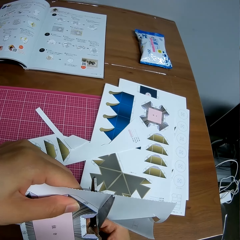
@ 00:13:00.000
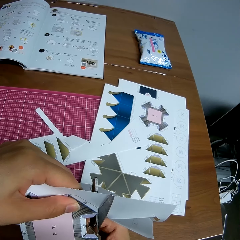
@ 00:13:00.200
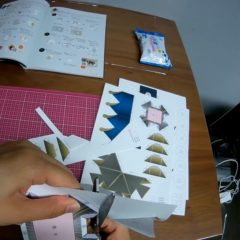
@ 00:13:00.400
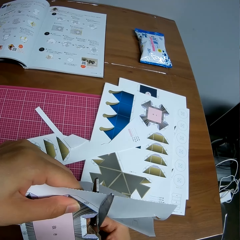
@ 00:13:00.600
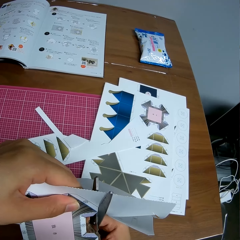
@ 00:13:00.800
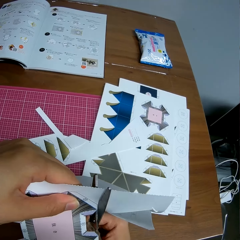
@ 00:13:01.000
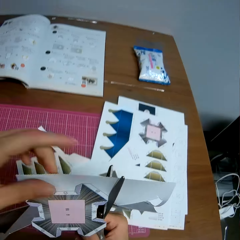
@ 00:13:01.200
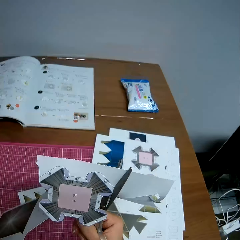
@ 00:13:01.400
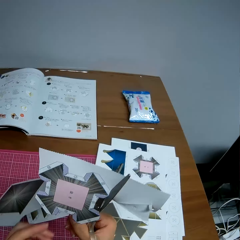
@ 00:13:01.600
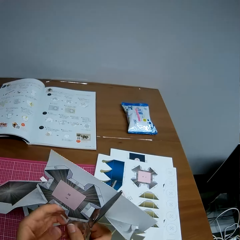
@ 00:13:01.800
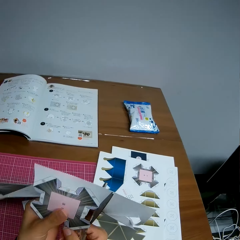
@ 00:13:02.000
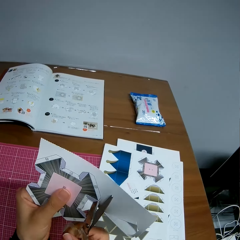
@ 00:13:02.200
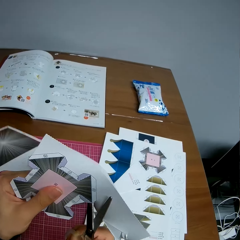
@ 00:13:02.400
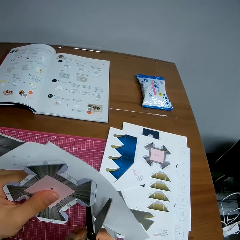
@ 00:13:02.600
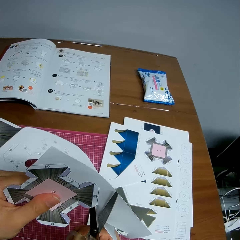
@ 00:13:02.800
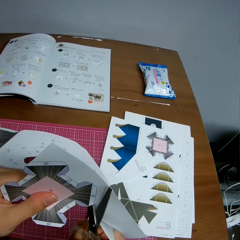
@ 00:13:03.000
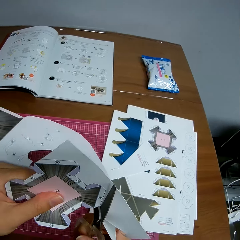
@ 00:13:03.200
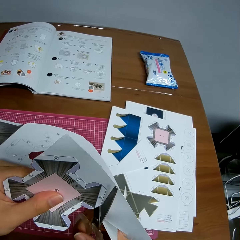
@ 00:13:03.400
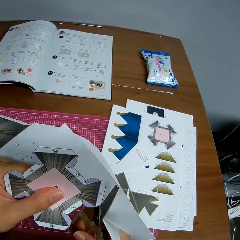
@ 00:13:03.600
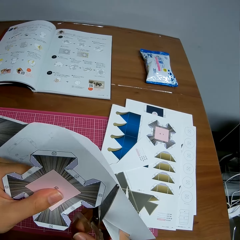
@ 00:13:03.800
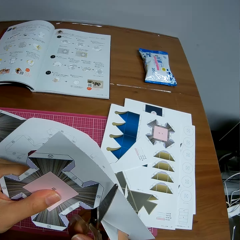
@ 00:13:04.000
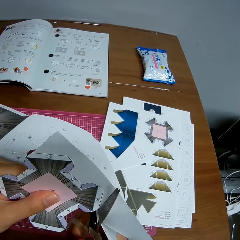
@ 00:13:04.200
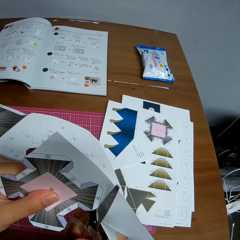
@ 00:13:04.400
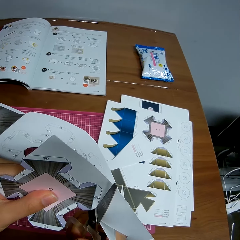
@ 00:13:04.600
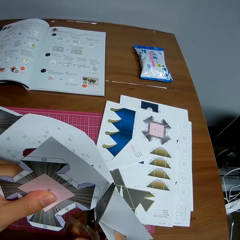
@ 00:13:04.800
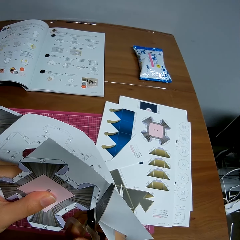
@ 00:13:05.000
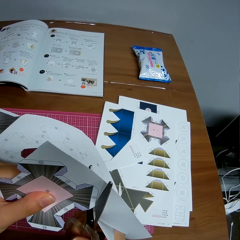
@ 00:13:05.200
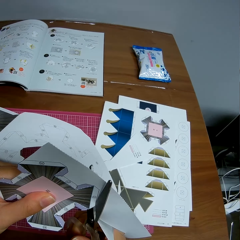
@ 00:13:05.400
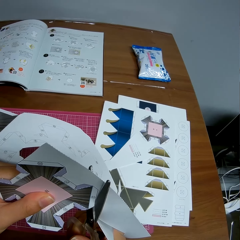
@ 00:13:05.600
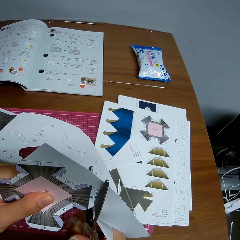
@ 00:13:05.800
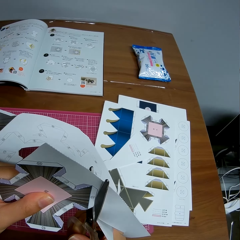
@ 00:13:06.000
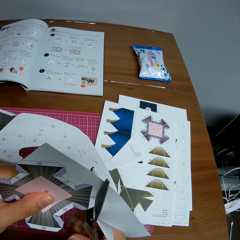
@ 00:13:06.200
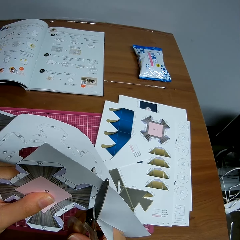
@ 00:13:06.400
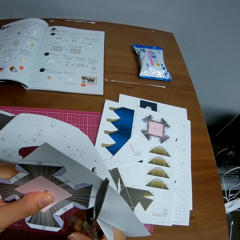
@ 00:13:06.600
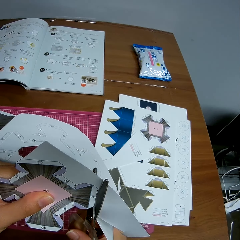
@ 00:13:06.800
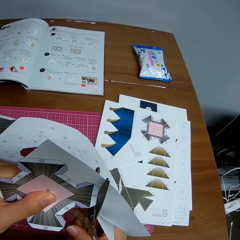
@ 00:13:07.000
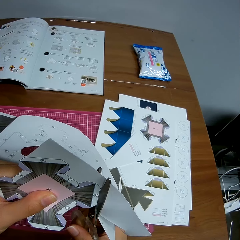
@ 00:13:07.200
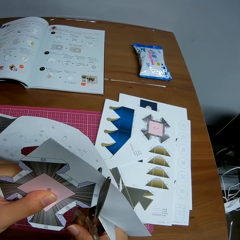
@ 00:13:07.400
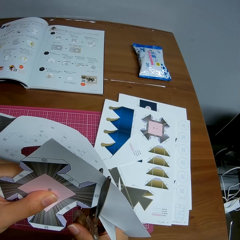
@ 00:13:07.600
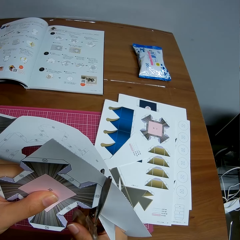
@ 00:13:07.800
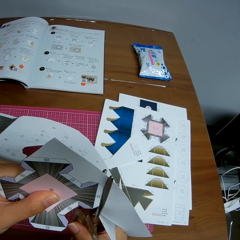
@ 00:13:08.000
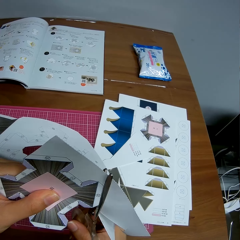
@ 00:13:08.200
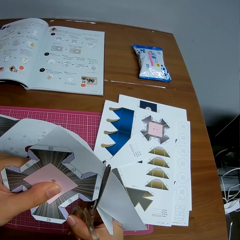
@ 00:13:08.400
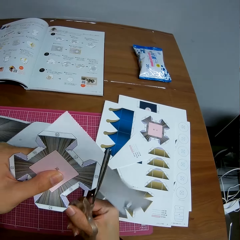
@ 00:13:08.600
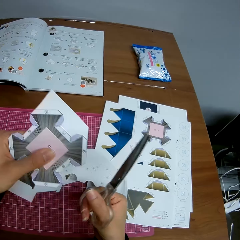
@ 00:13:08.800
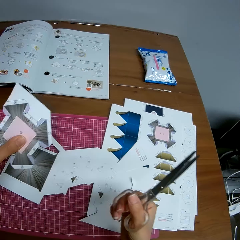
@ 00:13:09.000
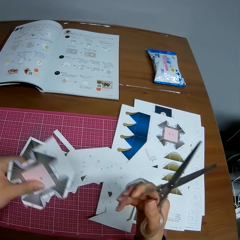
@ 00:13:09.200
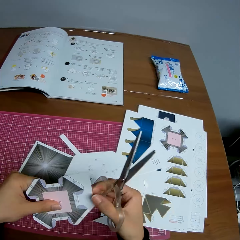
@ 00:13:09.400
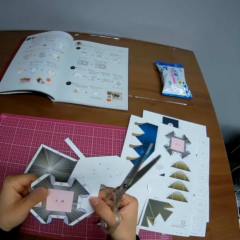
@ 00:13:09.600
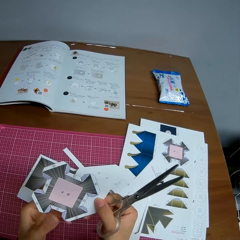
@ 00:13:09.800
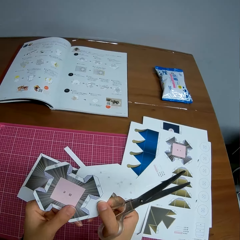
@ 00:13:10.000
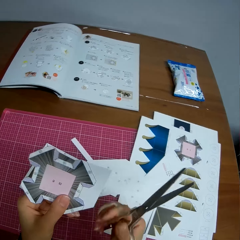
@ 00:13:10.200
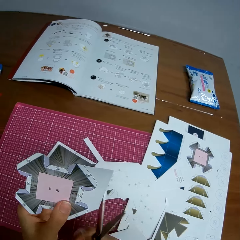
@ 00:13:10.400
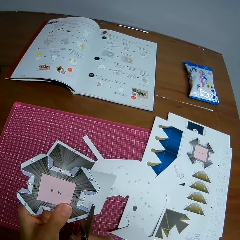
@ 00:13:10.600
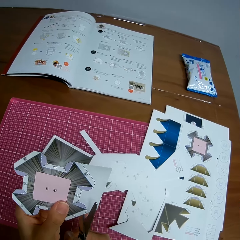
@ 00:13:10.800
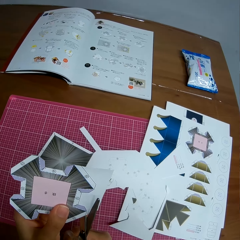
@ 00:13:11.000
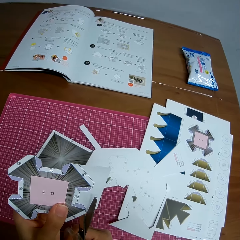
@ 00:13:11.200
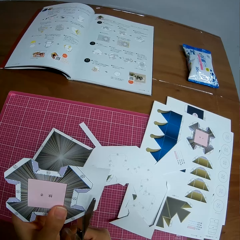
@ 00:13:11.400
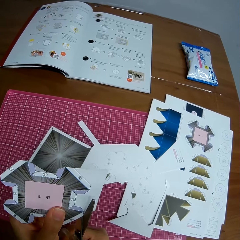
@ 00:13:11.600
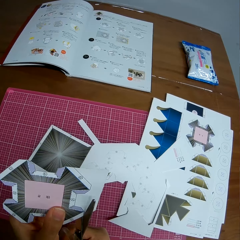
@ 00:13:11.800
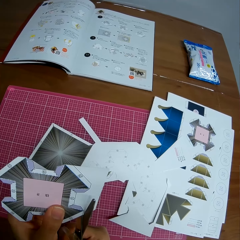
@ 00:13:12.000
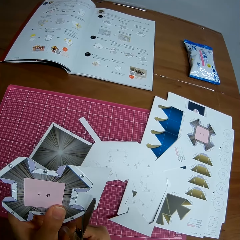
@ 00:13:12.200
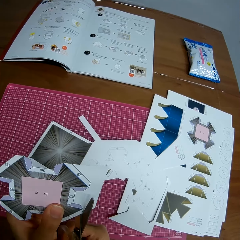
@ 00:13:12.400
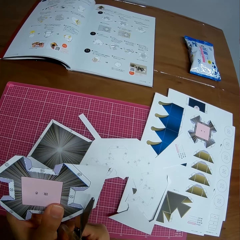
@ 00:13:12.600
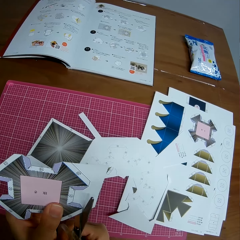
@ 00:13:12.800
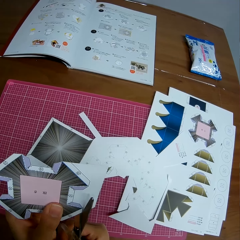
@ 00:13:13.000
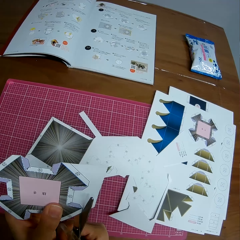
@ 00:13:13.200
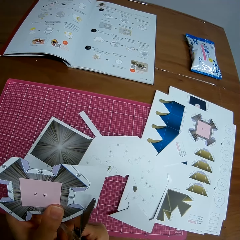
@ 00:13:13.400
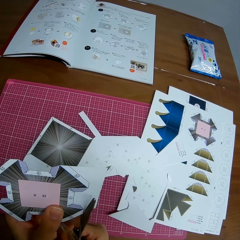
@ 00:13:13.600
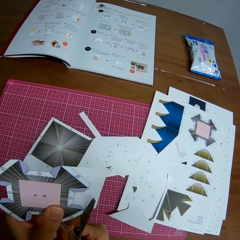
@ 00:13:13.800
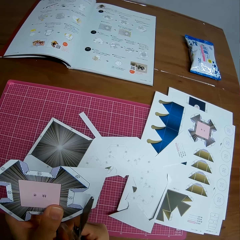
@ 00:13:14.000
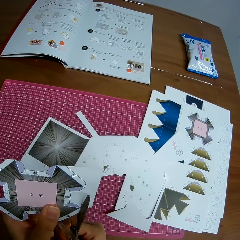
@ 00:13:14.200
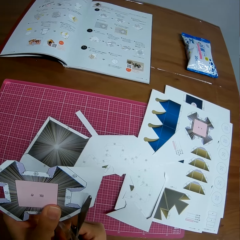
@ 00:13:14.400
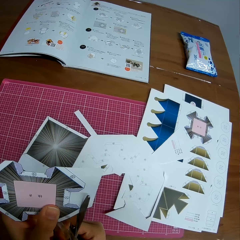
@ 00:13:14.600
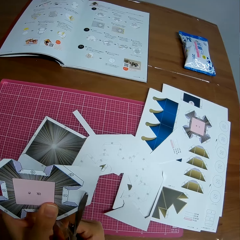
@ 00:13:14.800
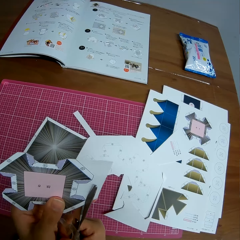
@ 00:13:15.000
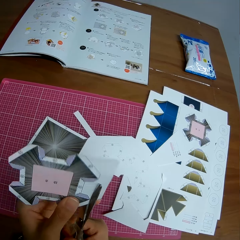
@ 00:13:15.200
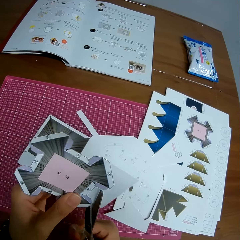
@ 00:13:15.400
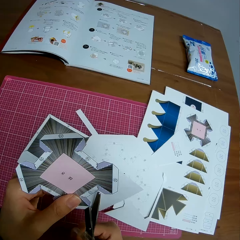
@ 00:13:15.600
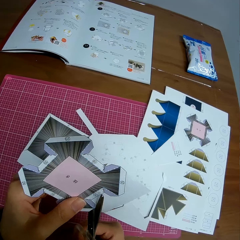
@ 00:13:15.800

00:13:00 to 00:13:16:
The camera wearer moves the hand. He turns the paper. He cuts the paper with the scissors. He drops the cut piece of paper on the table. He adjusts the paper in his hands. He touches the paper. He moves the hand. He passes the paper to the left hand. He cuts the paper with the scissors.

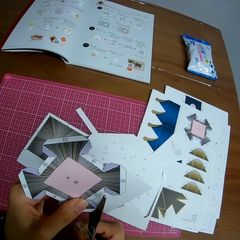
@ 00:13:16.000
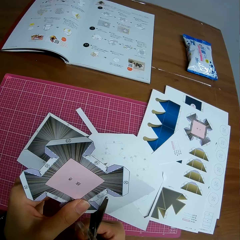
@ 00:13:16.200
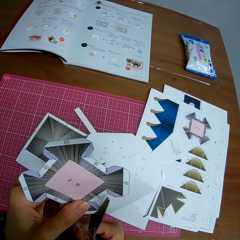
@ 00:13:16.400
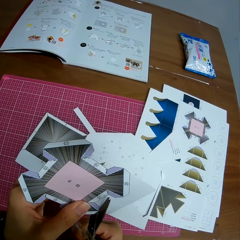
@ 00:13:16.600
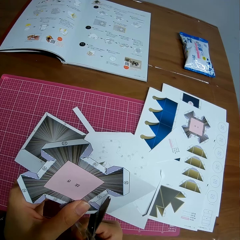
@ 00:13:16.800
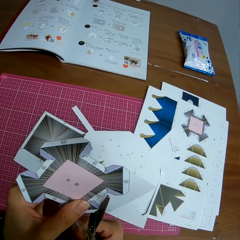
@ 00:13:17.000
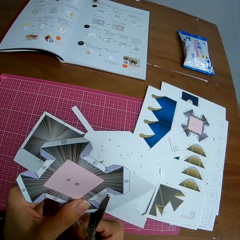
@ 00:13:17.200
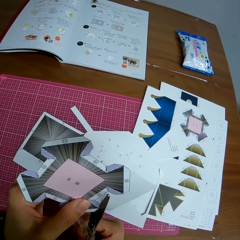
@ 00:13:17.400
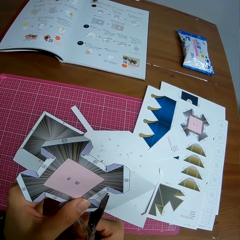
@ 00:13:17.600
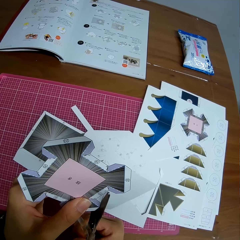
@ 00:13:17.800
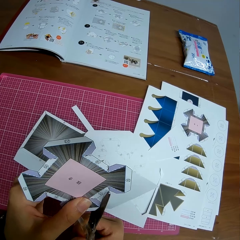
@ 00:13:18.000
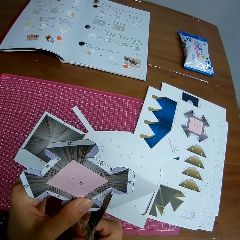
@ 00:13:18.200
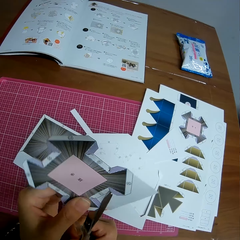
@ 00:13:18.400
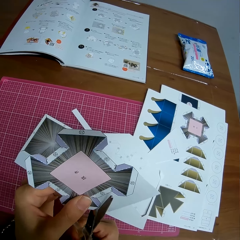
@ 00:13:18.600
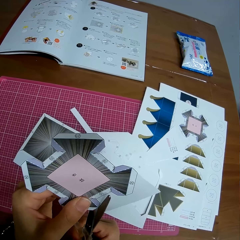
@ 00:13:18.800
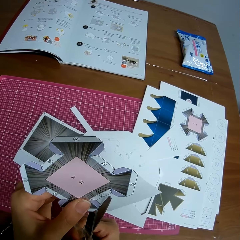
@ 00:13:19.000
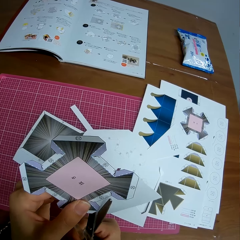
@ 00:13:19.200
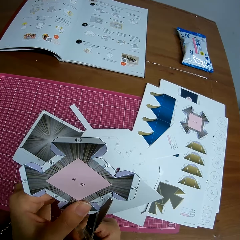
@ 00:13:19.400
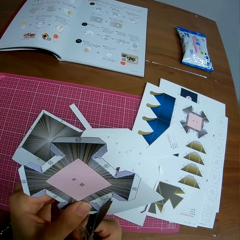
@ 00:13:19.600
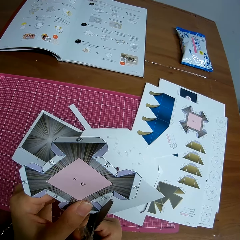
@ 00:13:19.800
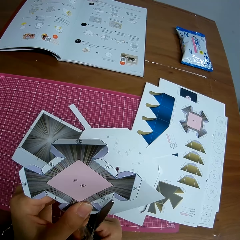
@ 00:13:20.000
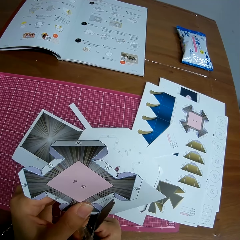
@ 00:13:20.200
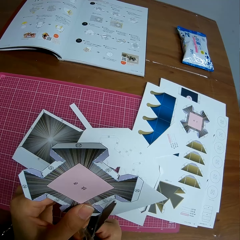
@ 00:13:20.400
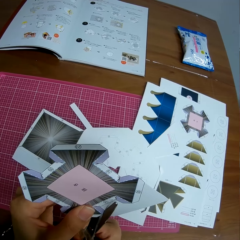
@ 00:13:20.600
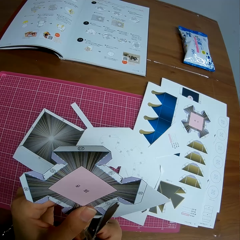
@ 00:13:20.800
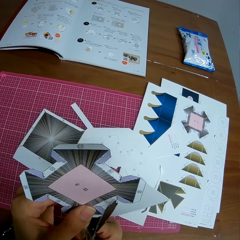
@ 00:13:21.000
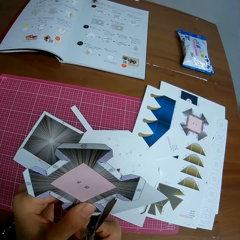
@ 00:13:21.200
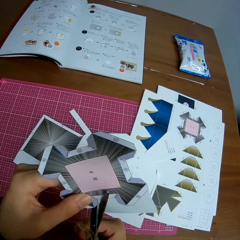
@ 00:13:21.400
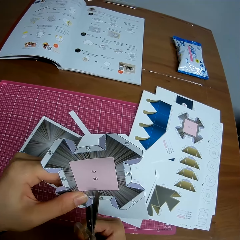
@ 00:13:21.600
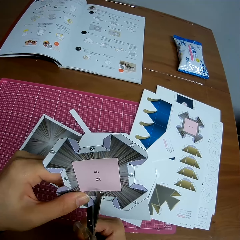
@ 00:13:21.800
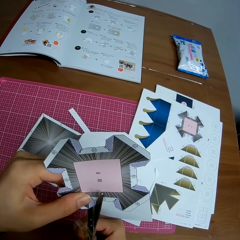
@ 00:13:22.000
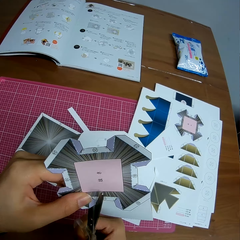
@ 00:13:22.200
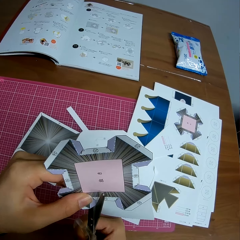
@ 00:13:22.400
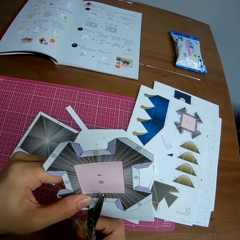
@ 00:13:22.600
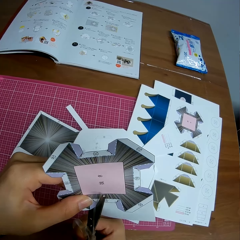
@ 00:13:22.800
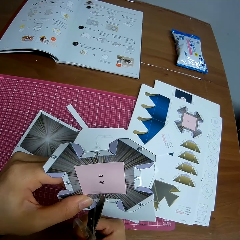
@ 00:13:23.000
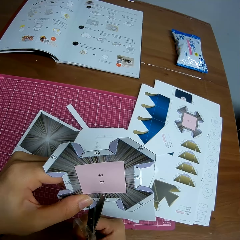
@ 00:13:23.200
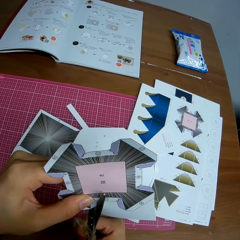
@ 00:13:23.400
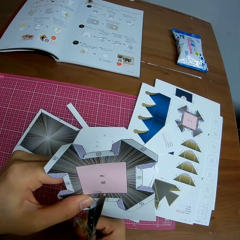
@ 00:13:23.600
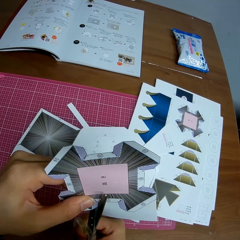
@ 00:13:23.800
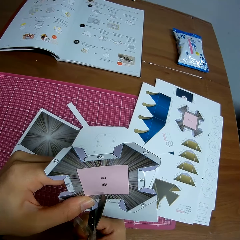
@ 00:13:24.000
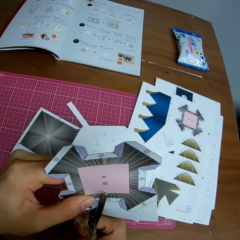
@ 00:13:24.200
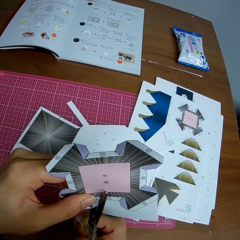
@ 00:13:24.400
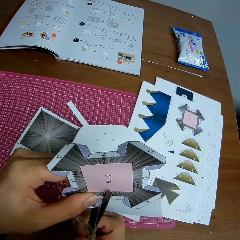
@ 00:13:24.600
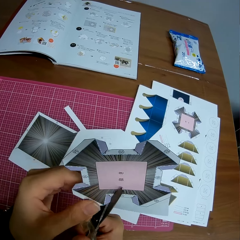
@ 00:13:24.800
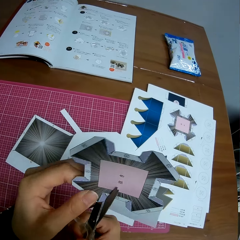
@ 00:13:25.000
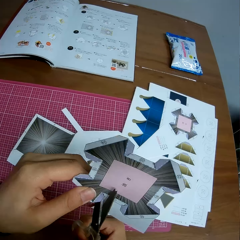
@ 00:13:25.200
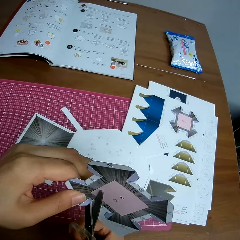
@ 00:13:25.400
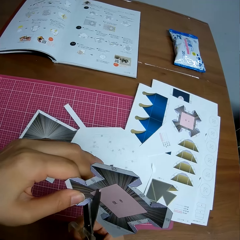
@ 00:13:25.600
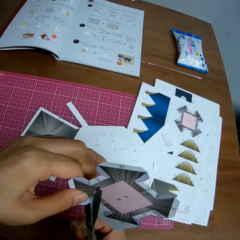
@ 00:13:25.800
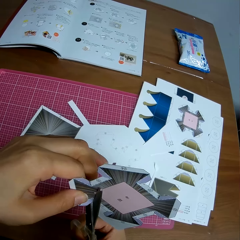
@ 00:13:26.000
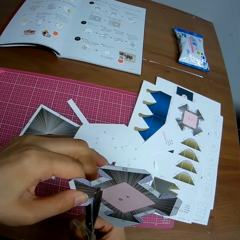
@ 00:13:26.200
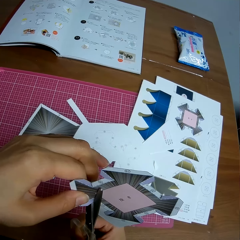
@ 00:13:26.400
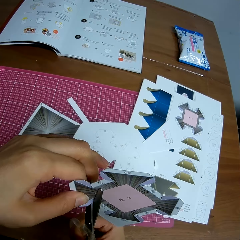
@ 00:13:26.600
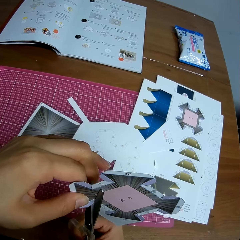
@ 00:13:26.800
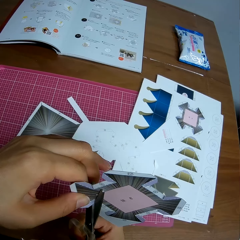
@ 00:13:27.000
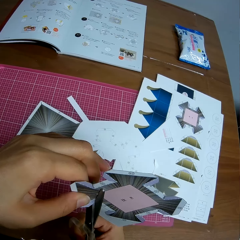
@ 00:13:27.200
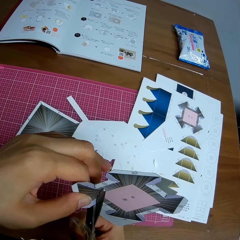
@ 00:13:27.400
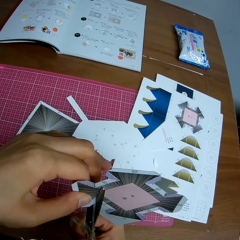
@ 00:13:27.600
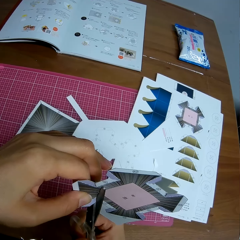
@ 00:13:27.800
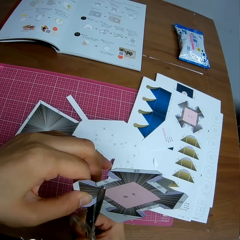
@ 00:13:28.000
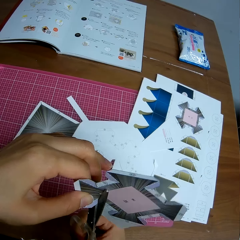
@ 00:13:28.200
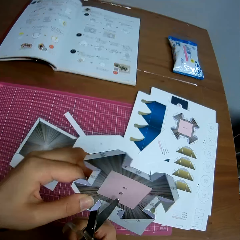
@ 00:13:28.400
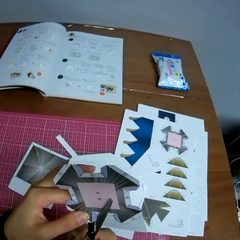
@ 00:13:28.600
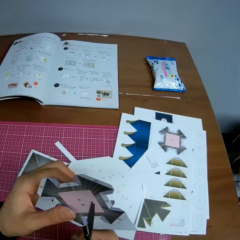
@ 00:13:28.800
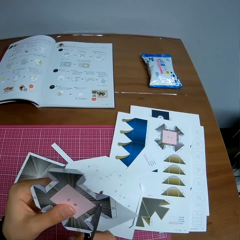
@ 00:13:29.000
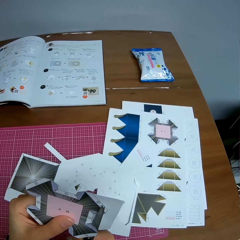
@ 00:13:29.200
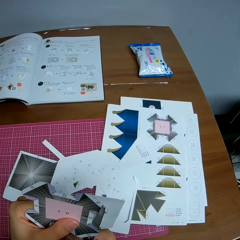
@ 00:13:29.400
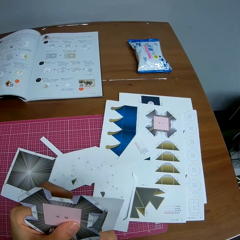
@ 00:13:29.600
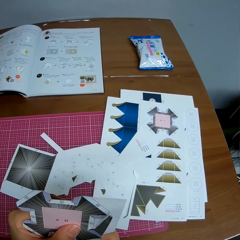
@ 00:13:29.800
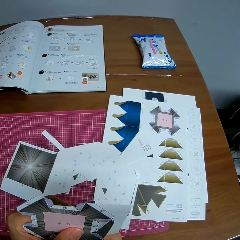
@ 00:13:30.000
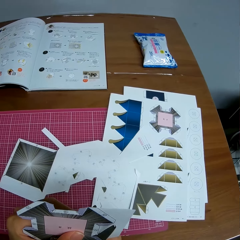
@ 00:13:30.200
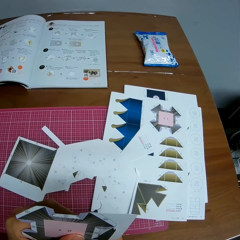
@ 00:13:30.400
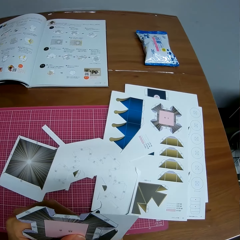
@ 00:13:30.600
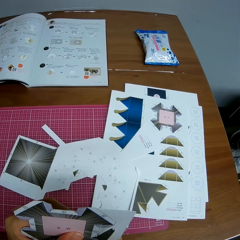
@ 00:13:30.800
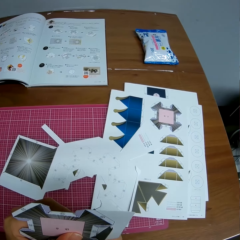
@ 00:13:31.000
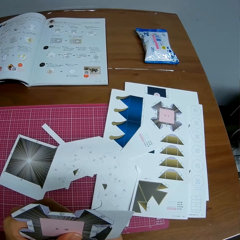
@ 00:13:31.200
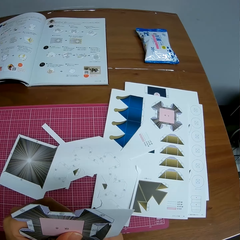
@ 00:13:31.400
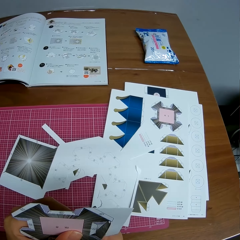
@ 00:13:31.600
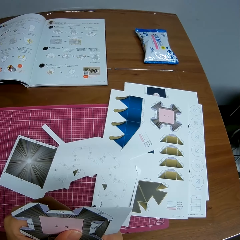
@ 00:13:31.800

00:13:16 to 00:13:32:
The camera wearer moves the hand. They cut the paper with the scissors.
